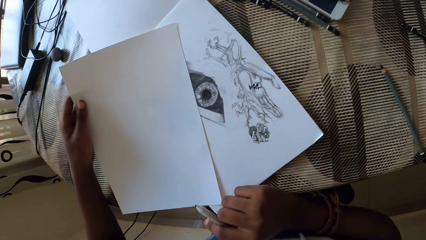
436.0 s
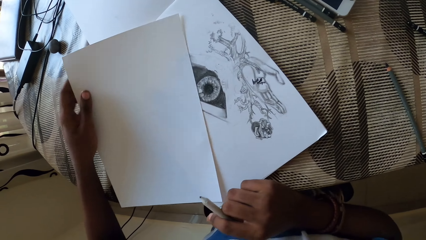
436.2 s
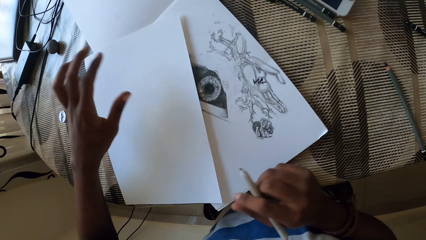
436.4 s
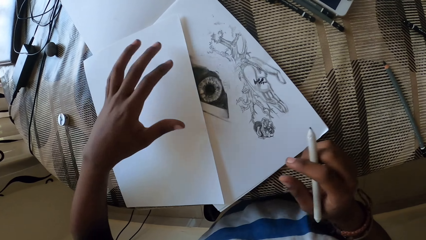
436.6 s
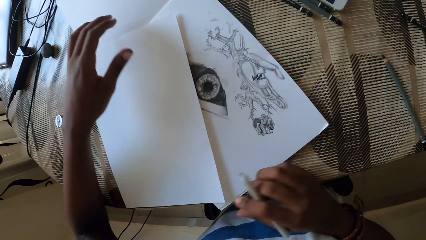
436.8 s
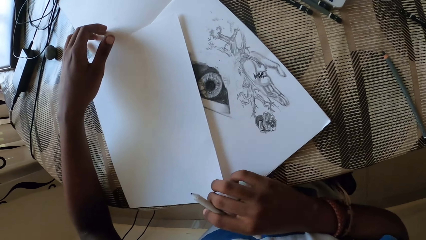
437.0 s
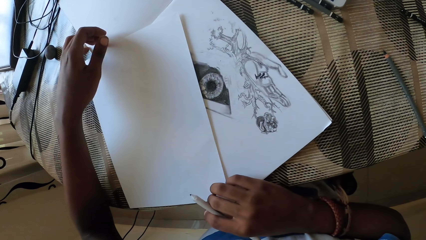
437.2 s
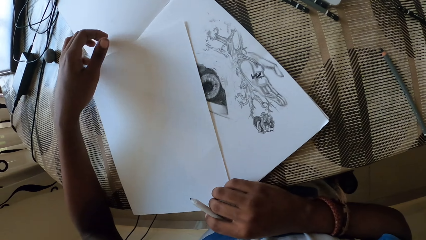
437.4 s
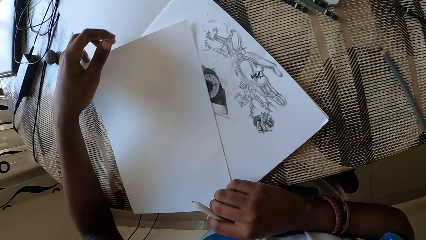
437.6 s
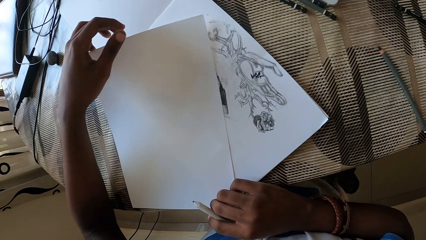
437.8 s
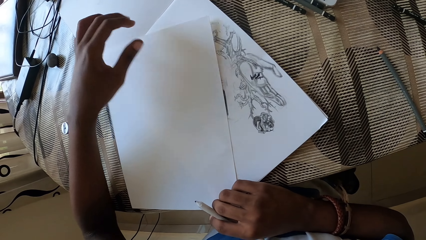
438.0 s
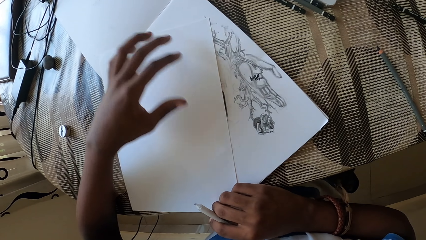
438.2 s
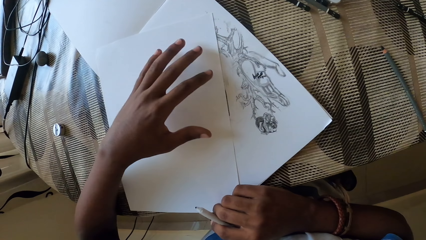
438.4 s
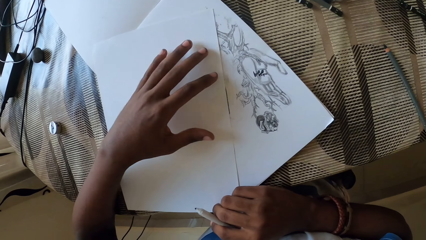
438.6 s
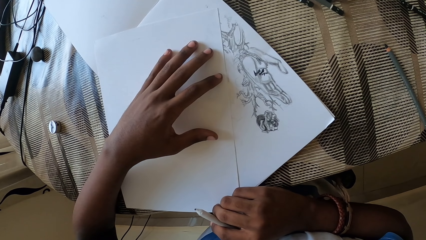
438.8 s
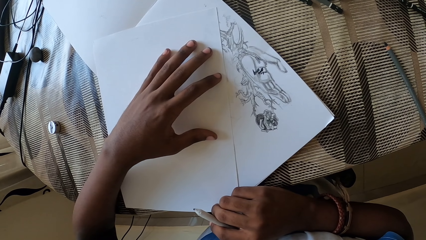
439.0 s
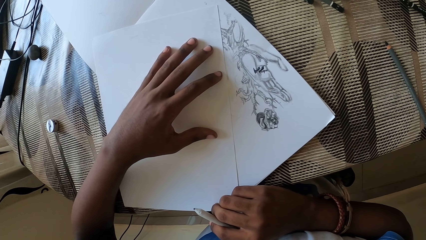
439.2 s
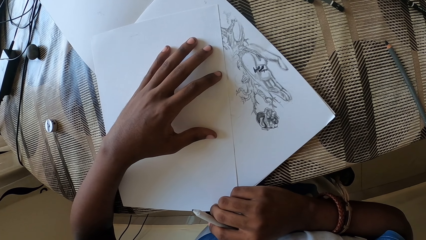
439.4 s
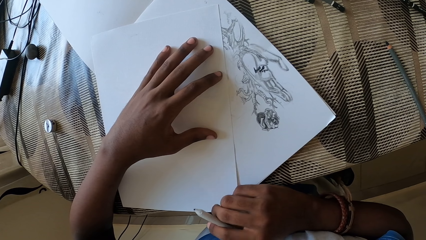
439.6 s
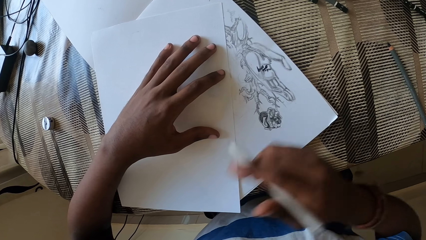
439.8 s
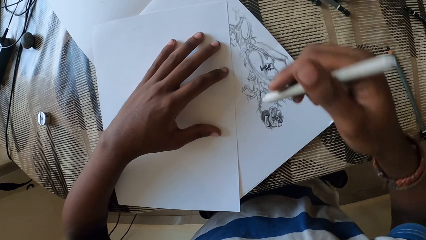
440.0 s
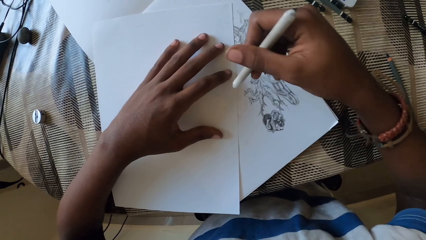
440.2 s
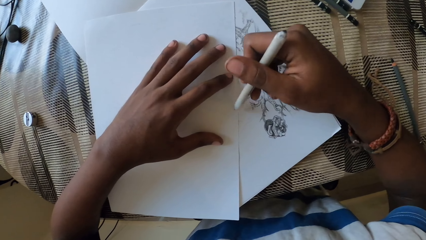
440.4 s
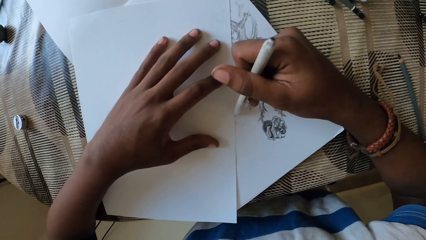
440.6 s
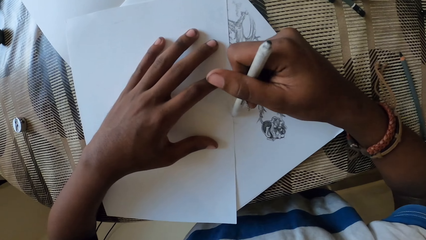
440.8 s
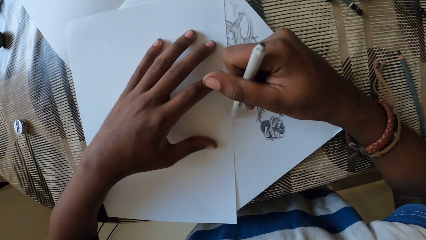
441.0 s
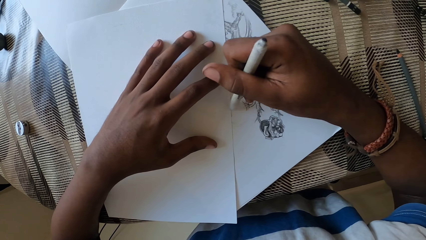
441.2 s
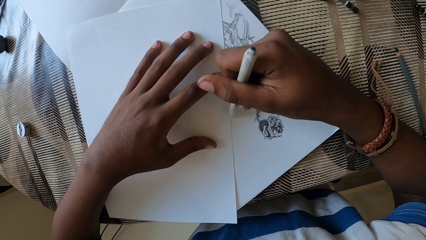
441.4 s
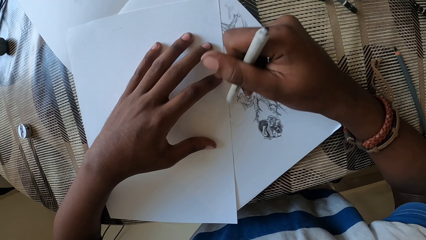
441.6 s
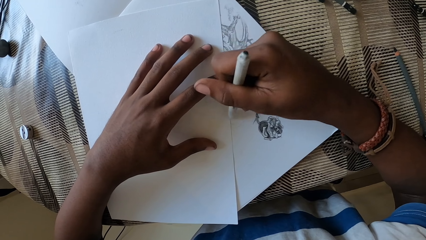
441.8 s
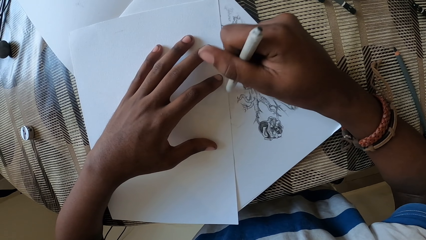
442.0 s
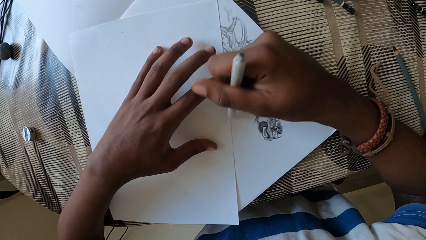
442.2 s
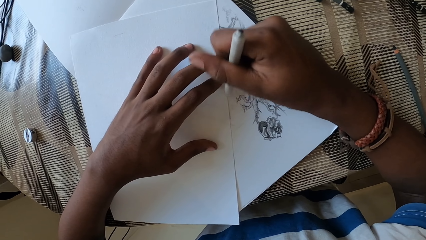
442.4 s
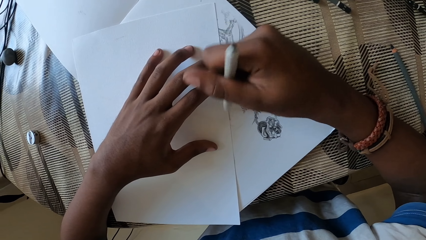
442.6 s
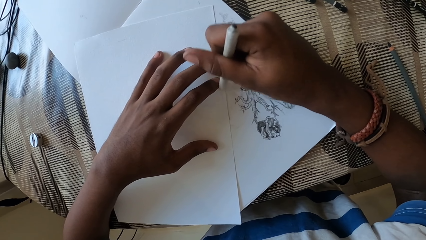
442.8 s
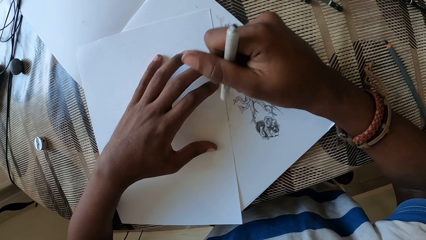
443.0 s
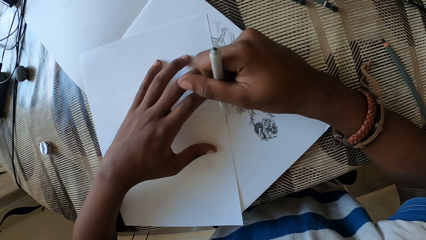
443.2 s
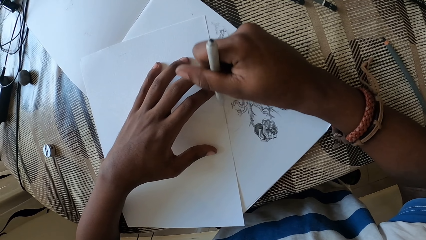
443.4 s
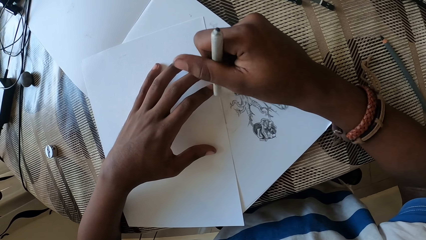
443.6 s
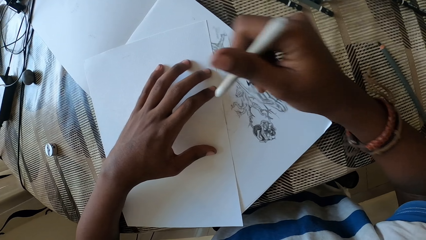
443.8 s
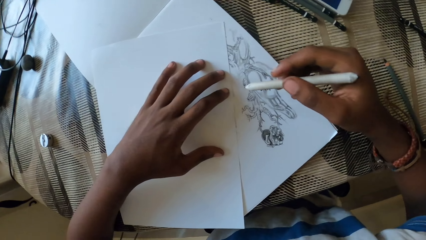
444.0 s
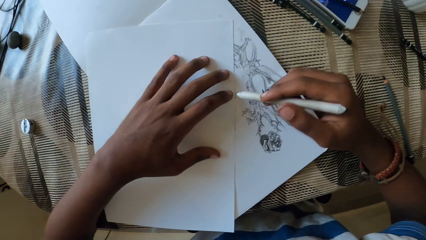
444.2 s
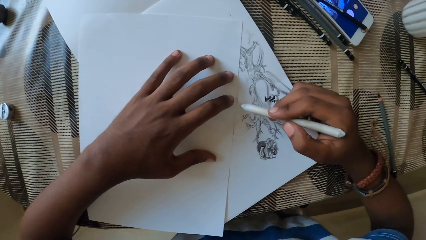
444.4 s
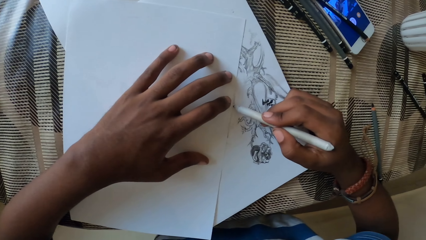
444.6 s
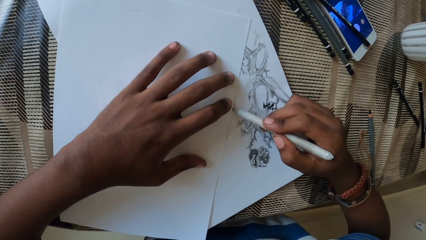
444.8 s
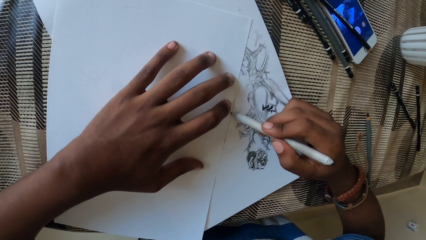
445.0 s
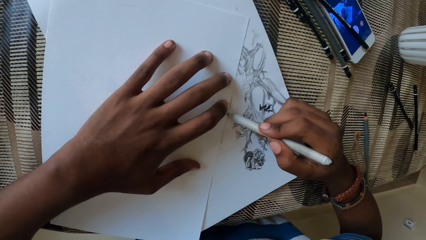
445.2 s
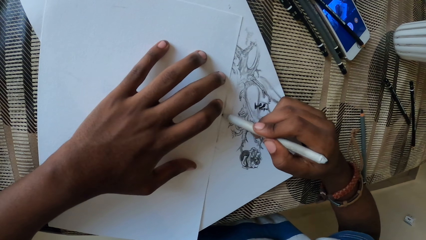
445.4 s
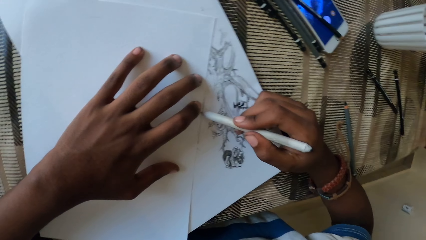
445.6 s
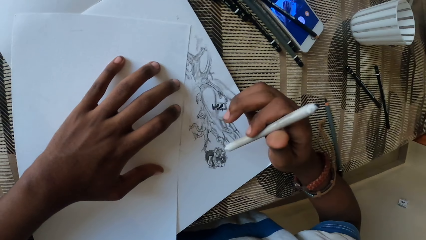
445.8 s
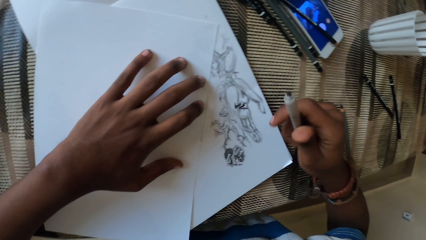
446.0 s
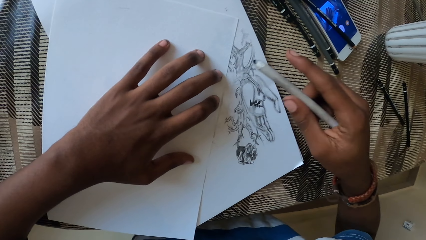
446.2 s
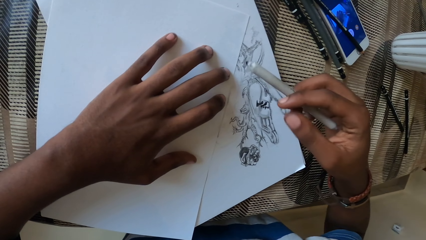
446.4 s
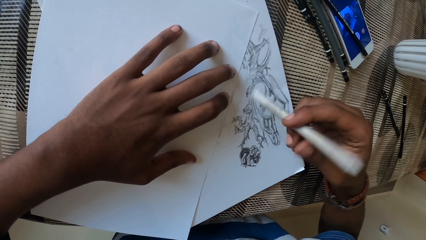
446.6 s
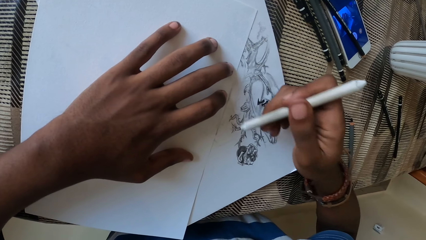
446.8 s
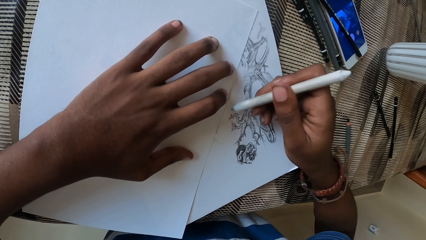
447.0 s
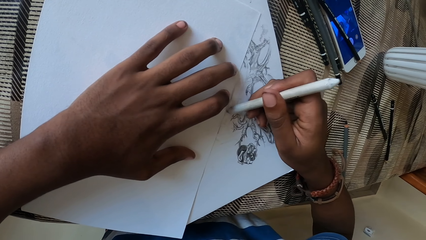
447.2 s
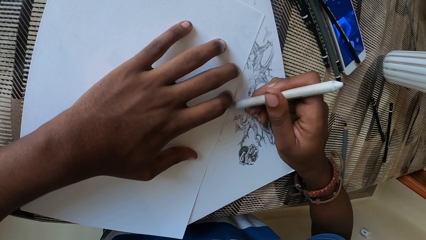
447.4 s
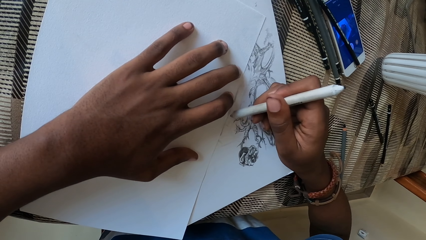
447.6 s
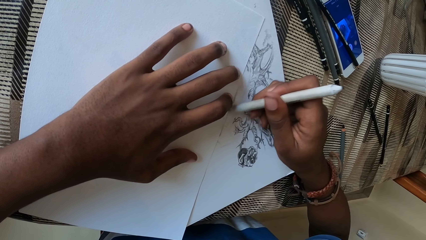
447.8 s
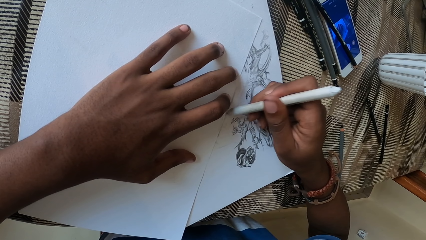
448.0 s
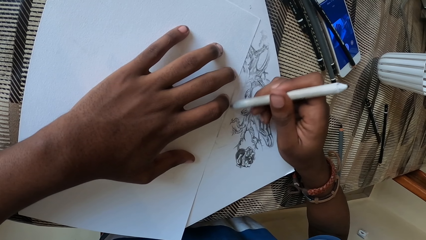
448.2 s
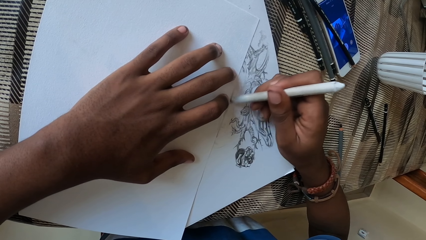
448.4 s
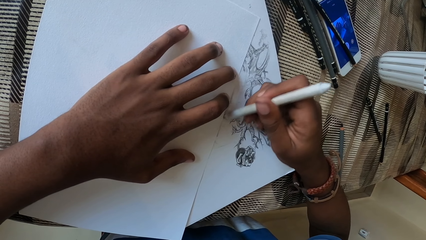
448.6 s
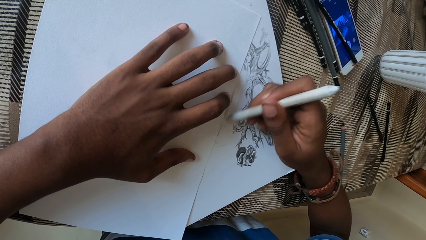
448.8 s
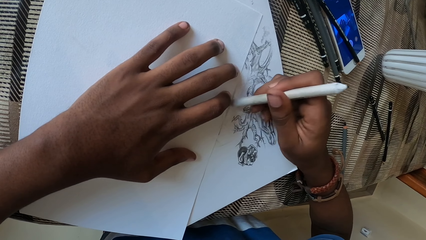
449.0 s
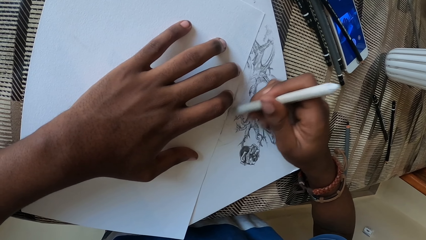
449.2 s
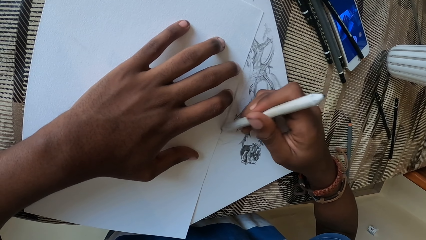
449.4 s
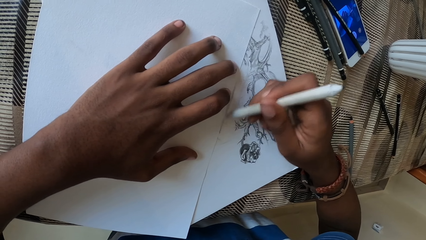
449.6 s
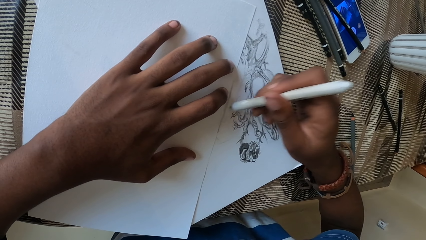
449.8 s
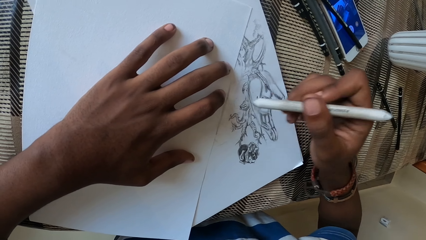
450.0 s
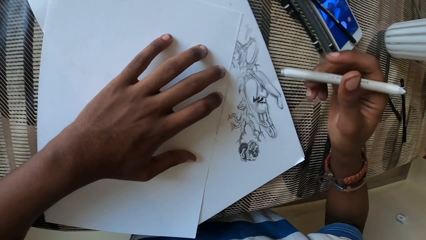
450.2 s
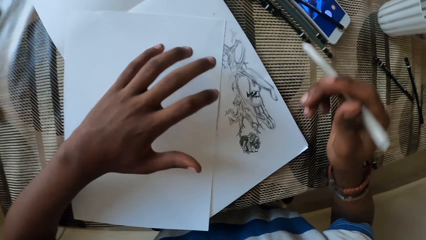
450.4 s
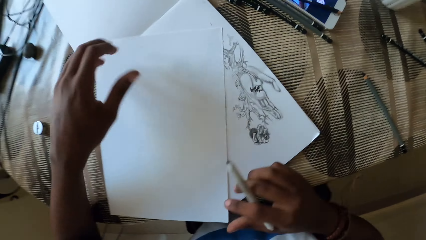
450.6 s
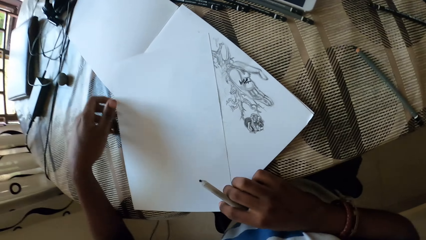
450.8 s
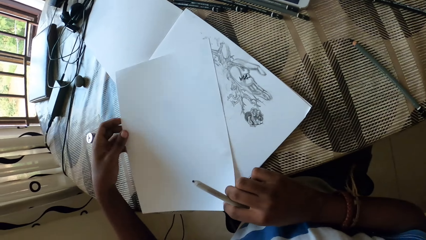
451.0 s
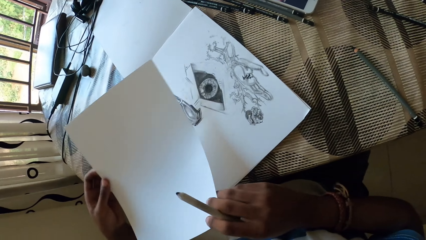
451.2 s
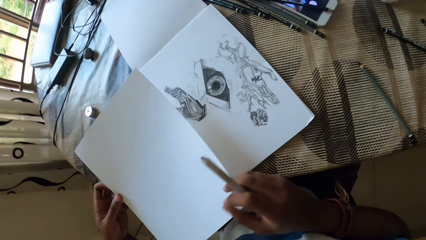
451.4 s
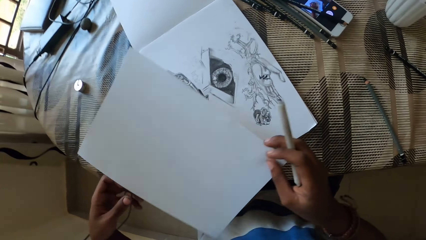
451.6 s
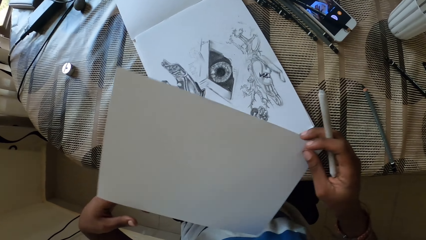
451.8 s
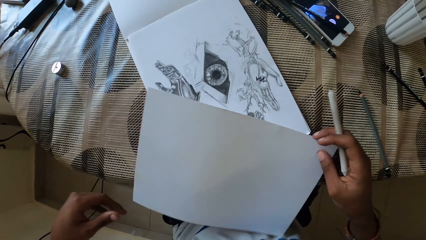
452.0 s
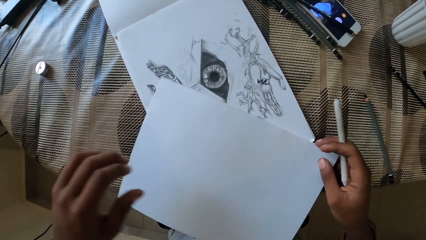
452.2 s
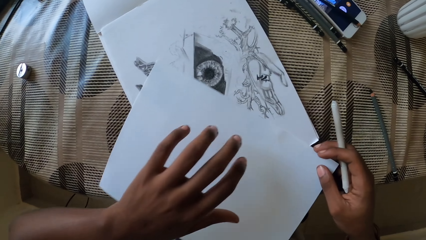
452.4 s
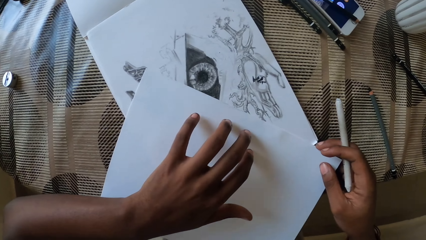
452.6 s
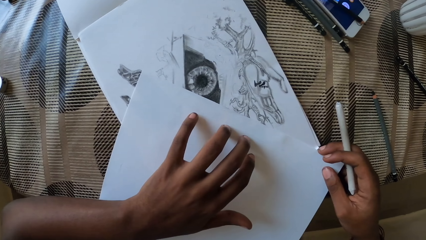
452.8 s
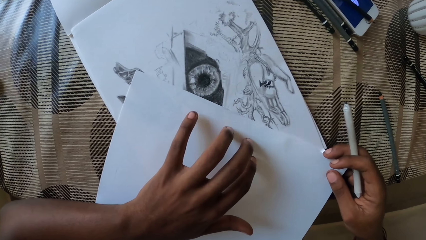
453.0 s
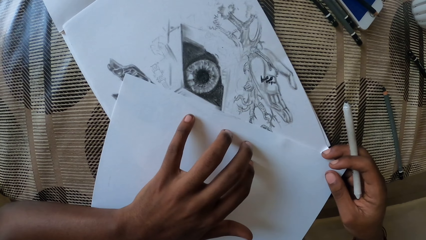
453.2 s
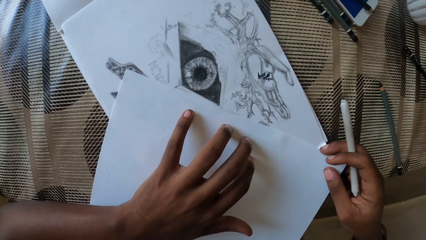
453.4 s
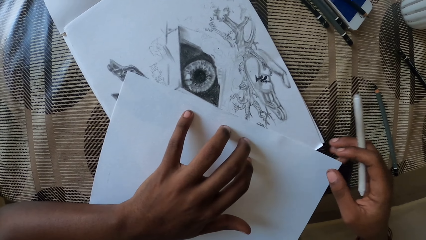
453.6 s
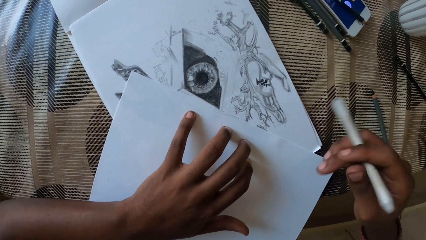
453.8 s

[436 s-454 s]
The camera wearer puts the paper down. They cover the drawing. They draw the sketch in the paper. They rotate the pencil. They remove the cover paper.
